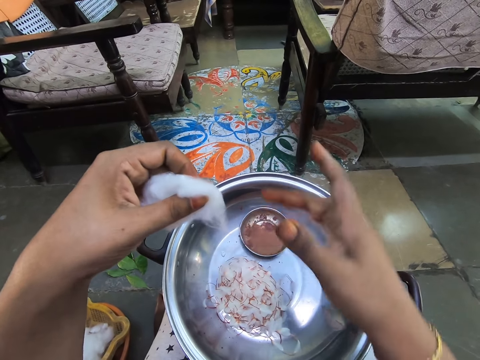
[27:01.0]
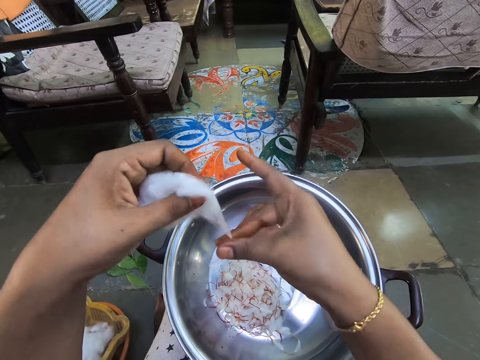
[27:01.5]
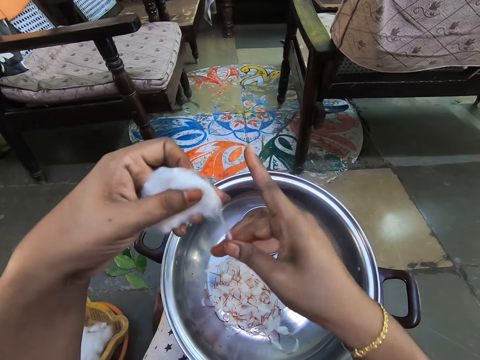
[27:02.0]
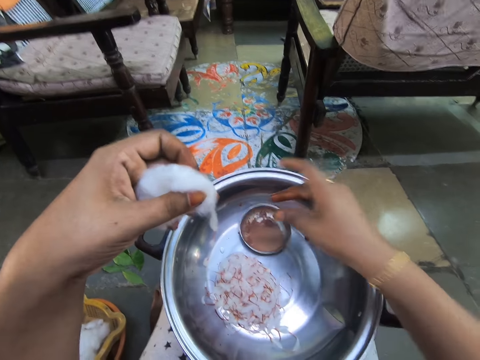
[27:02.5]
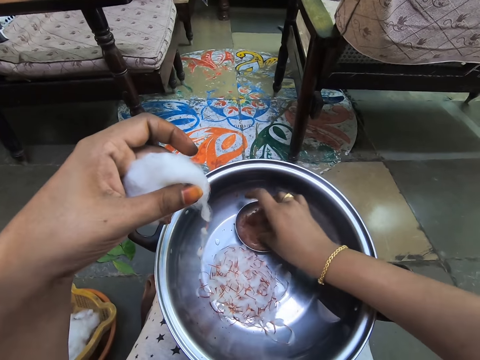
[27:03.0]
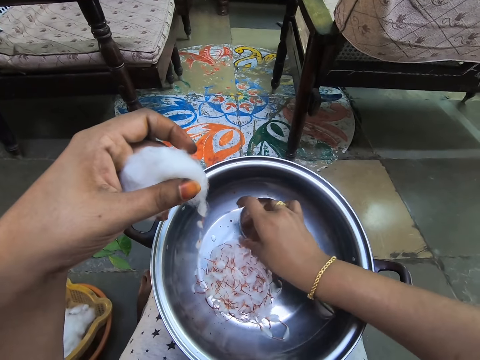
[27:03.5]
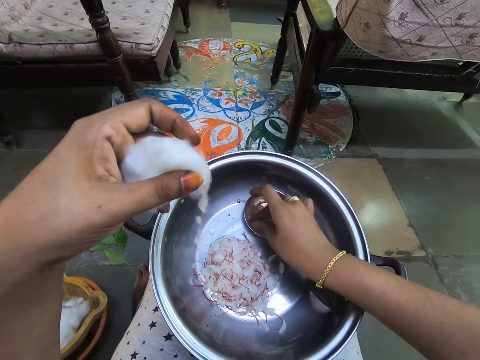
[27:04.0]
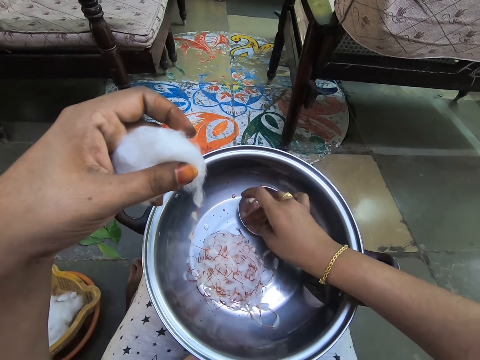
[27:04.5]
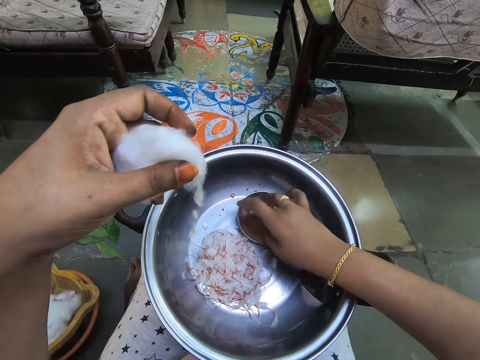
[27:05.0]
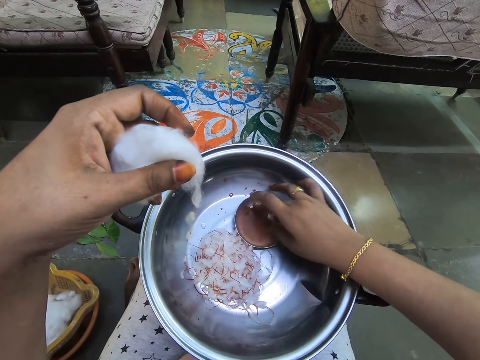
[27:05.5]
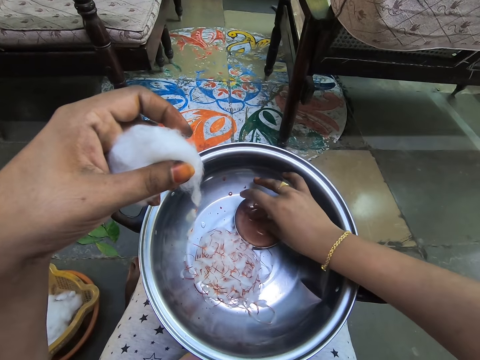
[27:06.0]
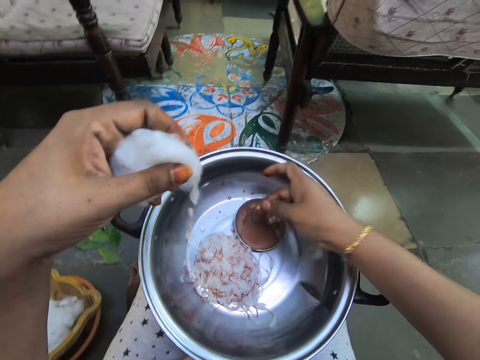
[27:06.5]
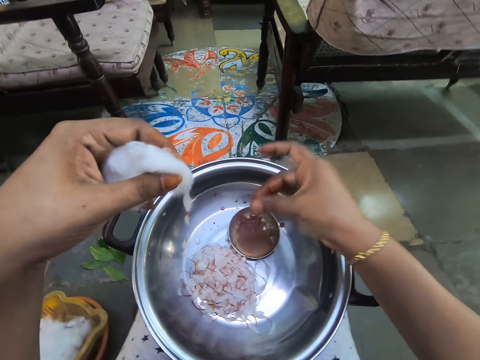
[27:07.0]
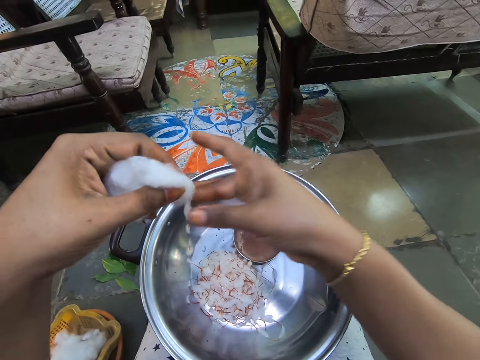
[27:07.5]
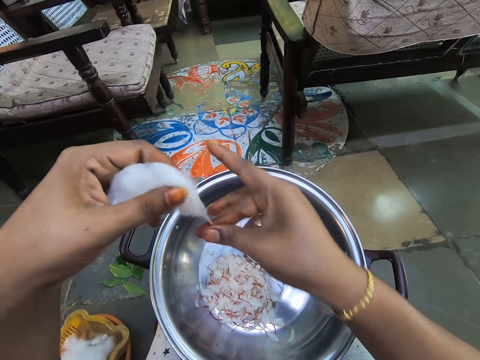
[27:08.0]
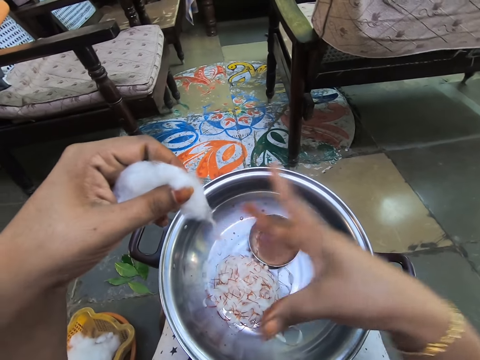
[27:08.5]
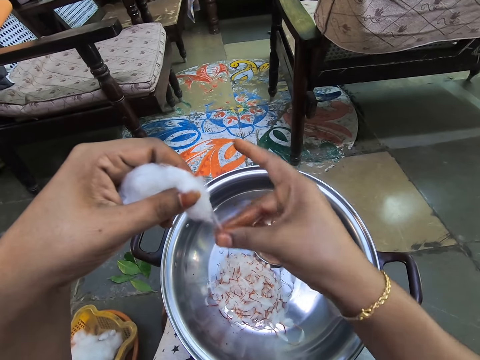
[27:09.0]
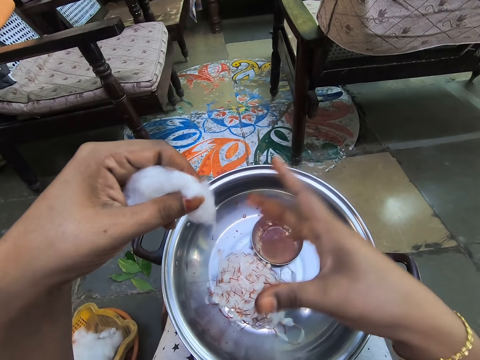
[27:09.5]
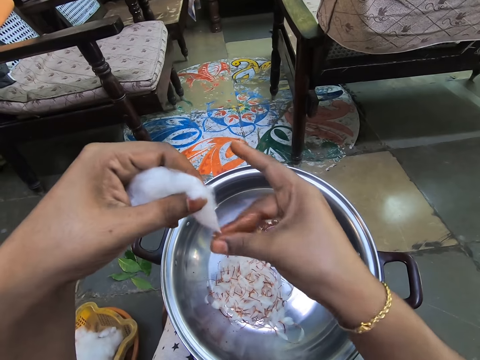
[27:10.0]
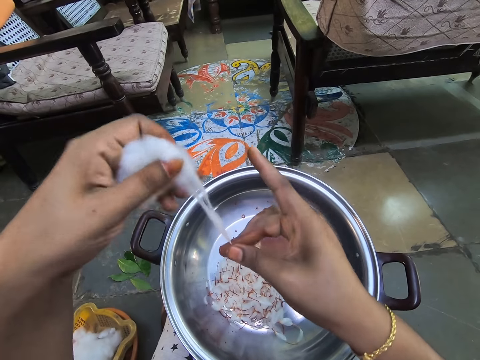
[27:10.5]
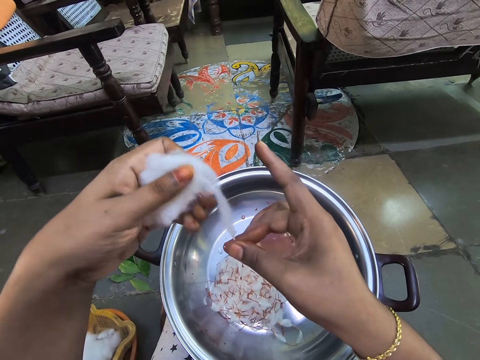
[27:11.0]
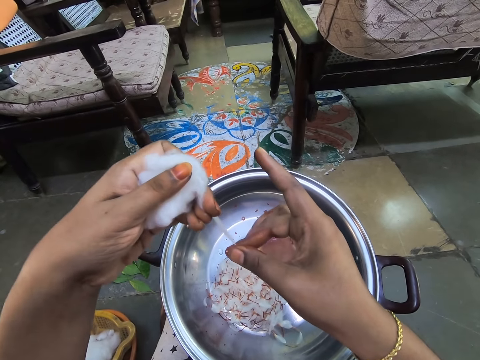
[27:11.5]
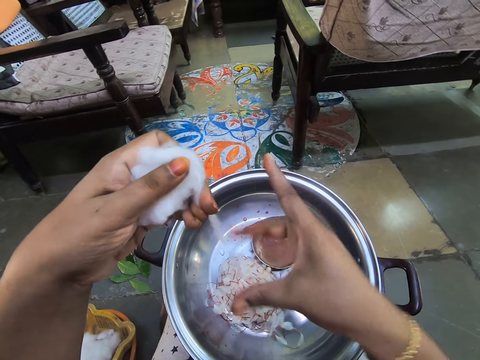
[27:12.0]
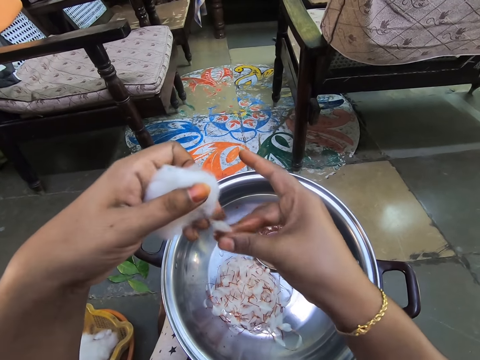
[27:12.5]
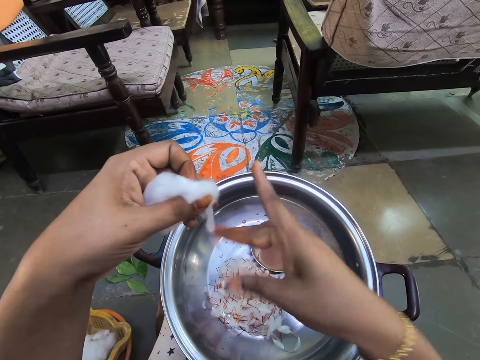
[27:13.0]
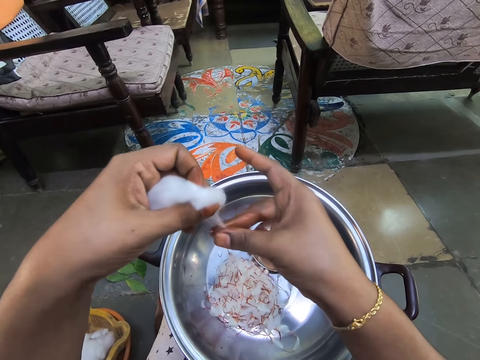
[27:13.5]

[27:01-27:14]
The camera wearer dips her fingers in something. She picks up paint. She rubs the paint on the hand and twists the cotton. She applies the paint on the wool with the right hand.

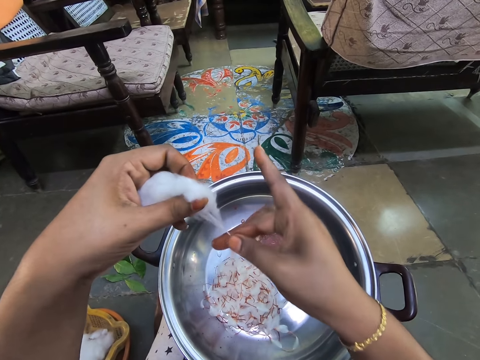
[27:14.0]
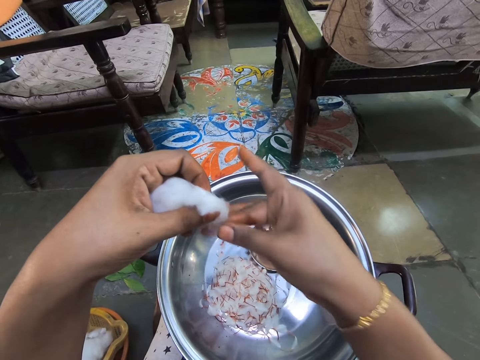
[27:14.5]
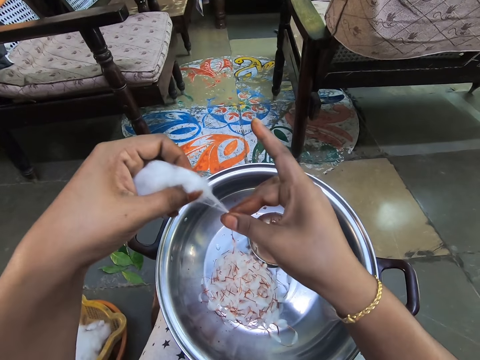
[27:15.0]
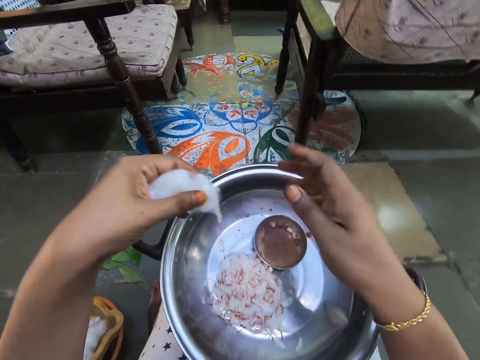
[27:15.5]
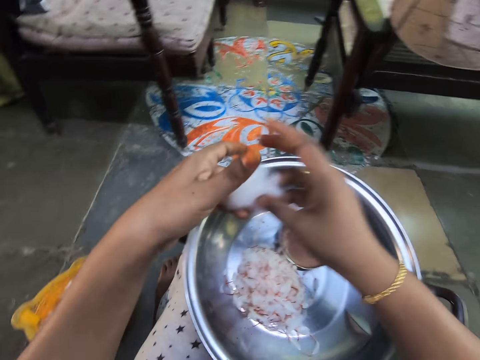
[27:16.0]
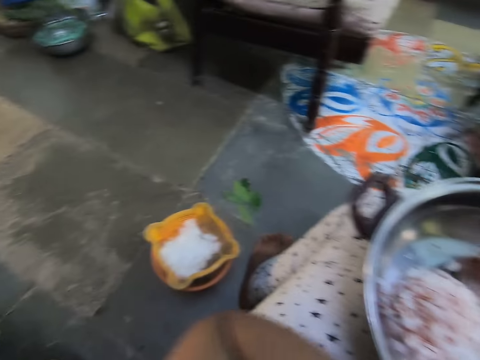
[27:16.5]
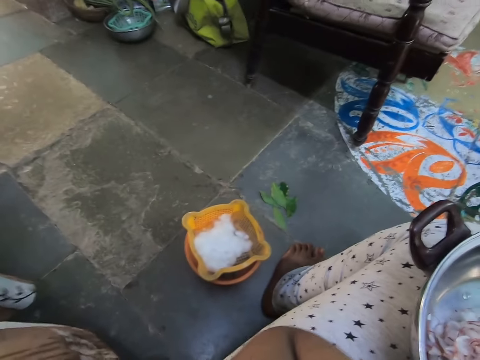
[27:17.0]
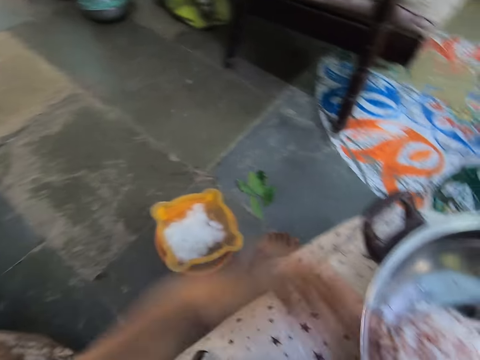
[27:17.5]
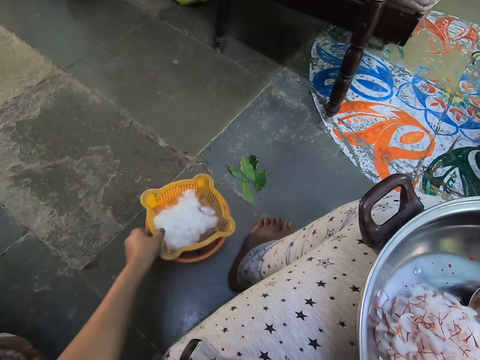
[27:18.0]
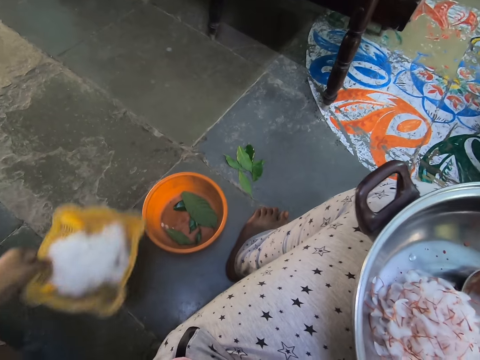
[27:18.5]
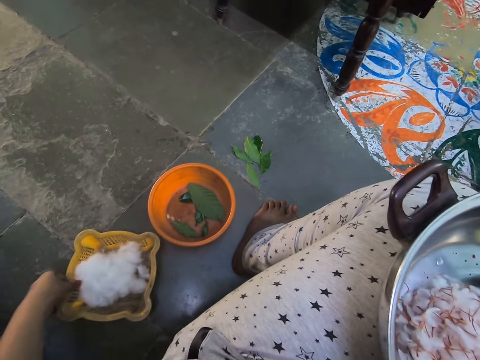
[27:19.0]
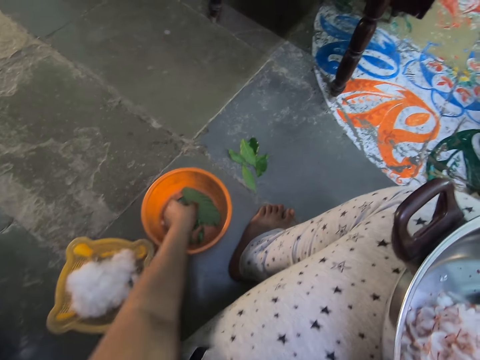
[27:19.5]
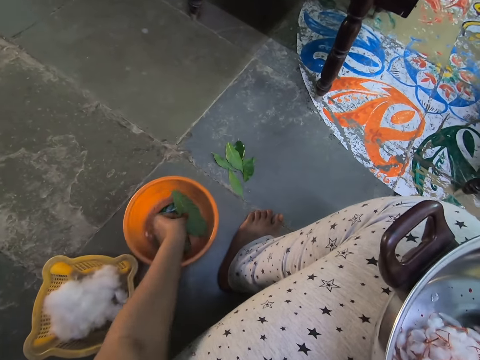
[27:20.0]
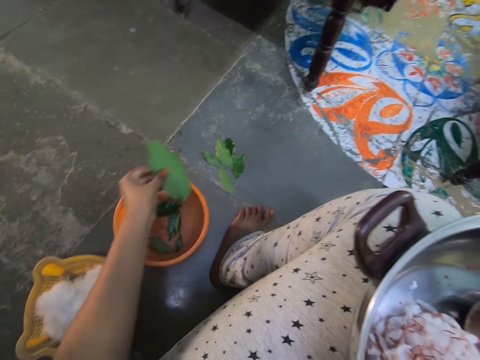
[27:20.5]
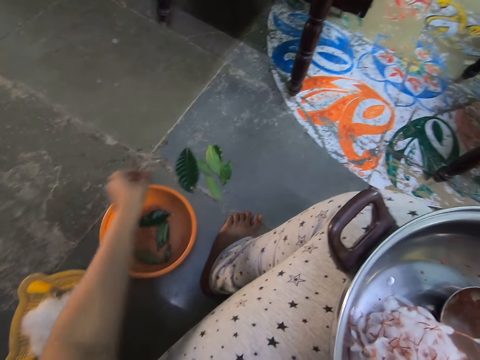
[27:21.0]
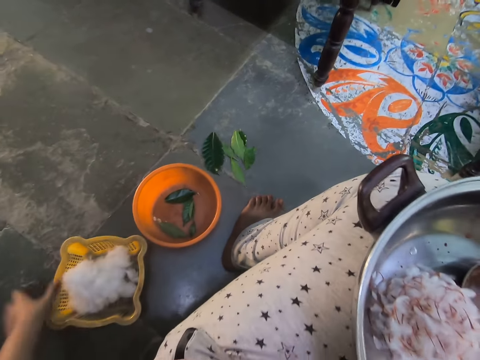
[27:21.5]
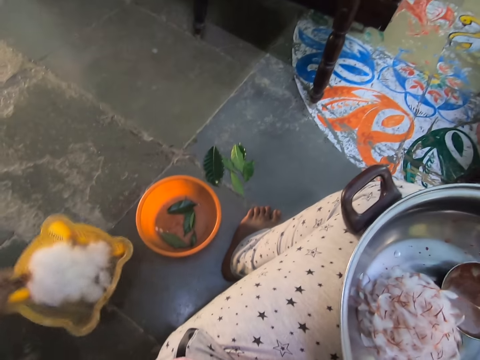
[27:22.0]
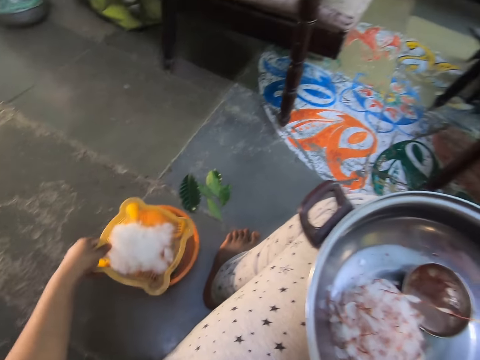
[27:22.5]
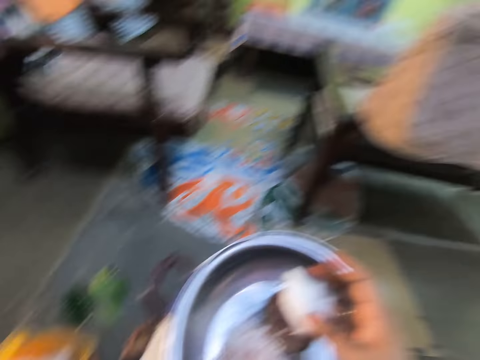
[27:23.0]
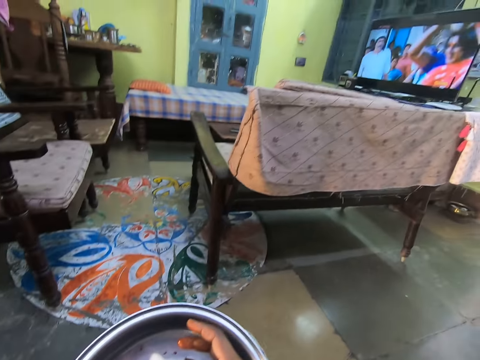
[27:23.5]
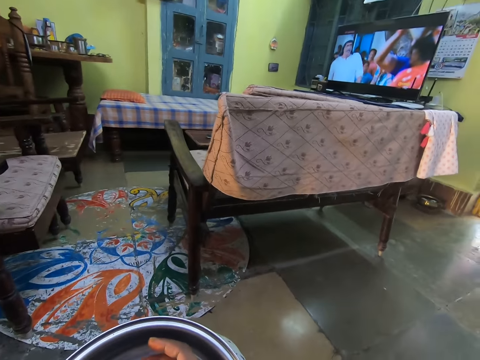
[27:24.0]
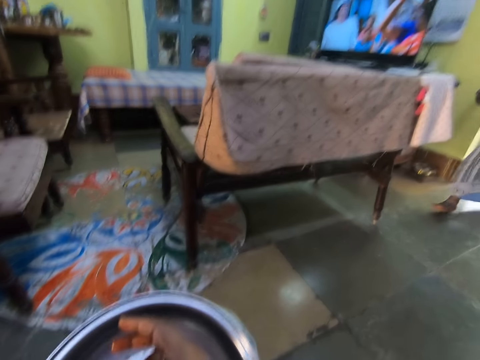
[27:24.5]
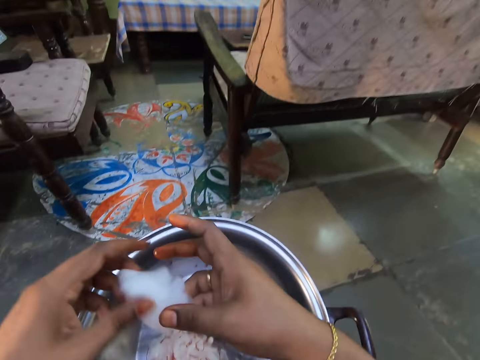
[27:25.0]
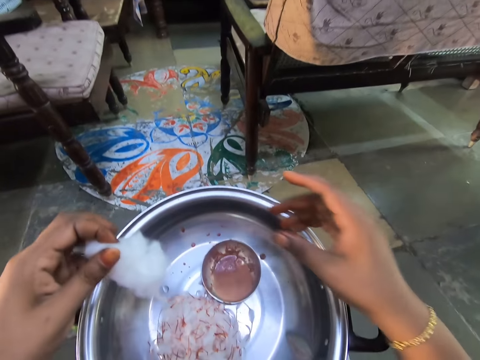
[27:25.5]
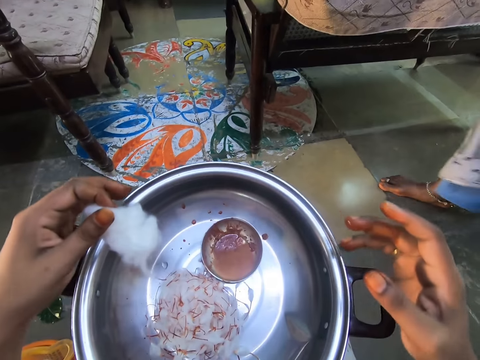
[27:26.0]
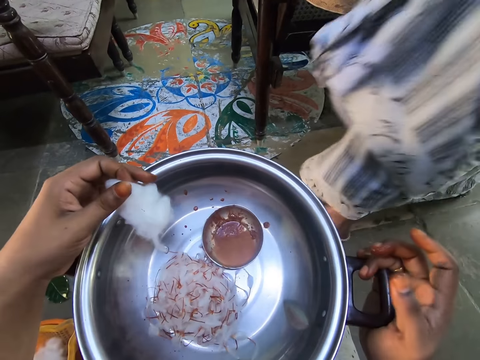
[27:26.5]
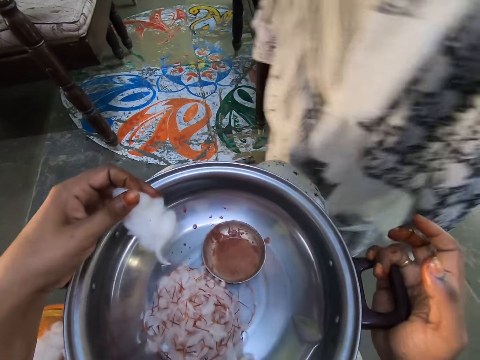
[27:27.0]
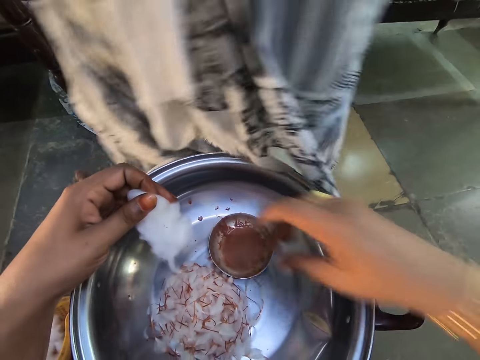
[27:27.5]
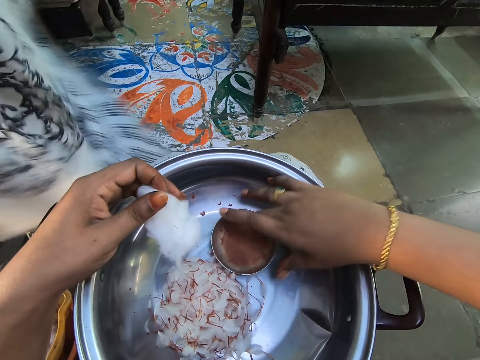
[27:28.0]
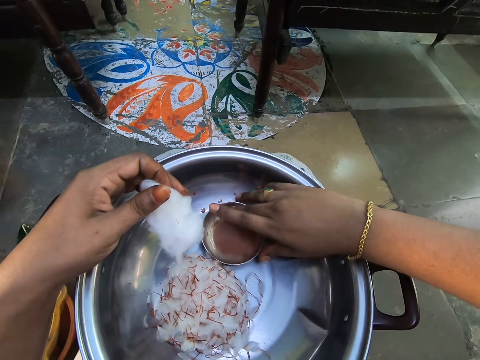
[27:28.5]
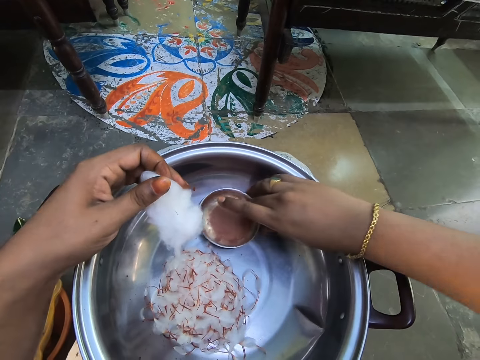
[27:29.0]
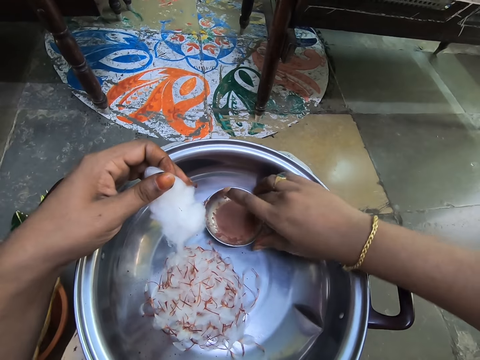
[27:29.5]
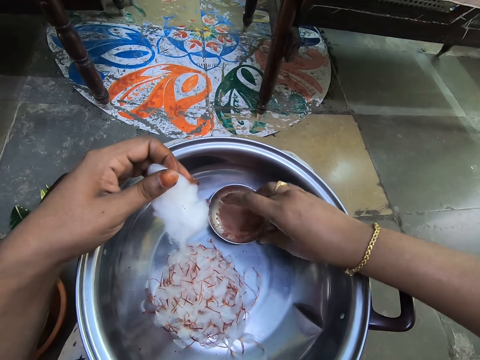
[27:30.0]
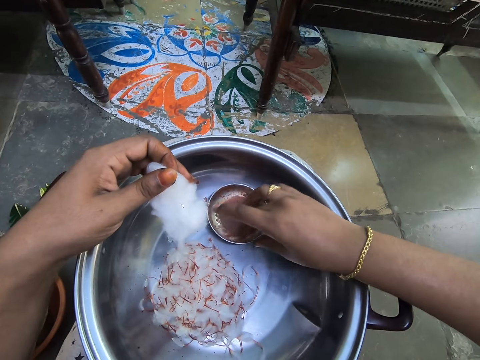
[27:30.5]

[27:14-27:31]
The camera wearer shifts the cotton to her right hand. She wipes her face. She picks up a square basket. She picks up the cotton in the plastic basket. She places the square basket on the floor. She puts the cotton in the plastic basket on the floor. She picks up a leaf from a basin. She throws the leaf on the floor. She picks up the square basket. She picks up the cotton in the plastic basket. She places the square basket on the circular basket. She puts the cotton in the plastic basket on top of the basin. She picks up the cotton in the tray. She looks right. She looks around. She looks at the dish. She pulls the dish. She adjusts the tray on her lap. She scoops something with the fingers. She pushes the liquid tray.
